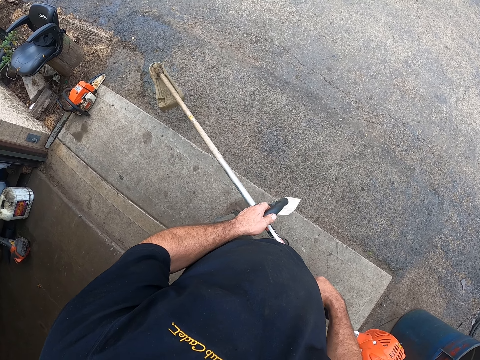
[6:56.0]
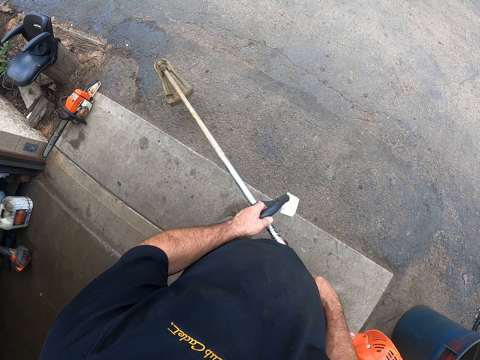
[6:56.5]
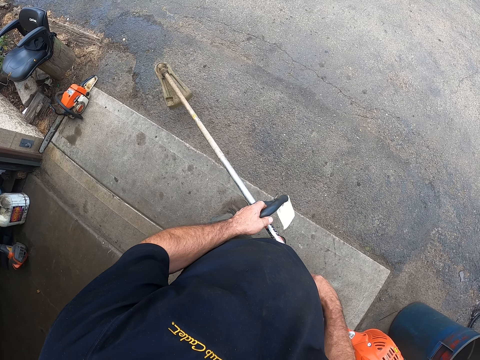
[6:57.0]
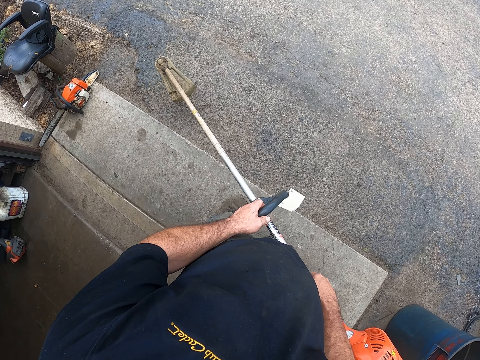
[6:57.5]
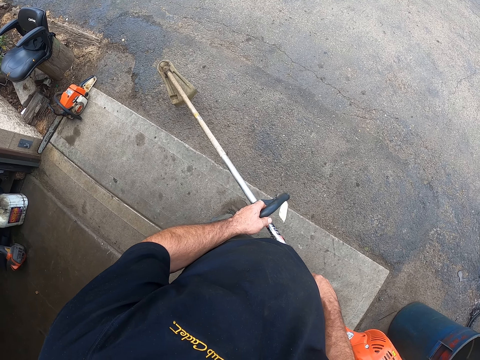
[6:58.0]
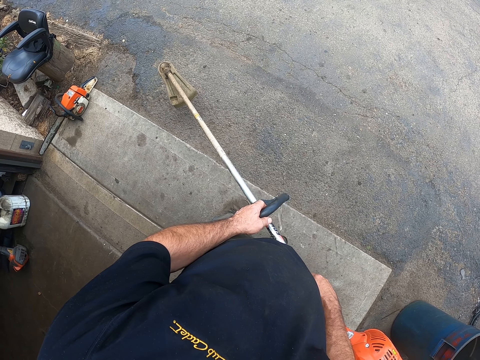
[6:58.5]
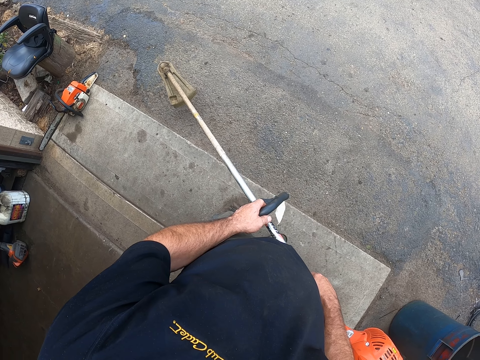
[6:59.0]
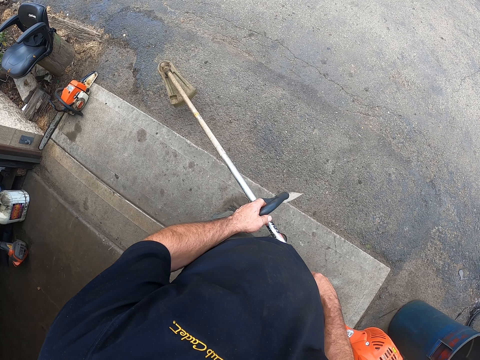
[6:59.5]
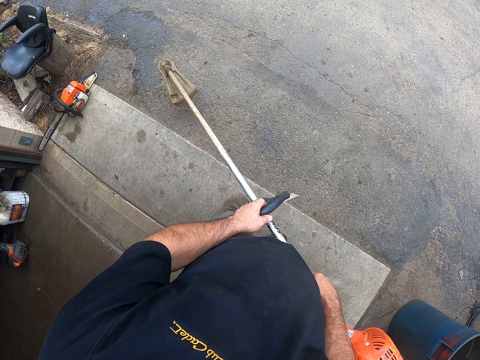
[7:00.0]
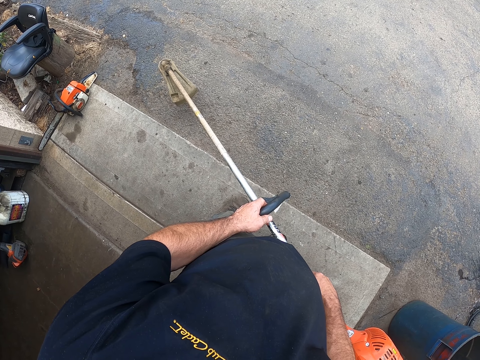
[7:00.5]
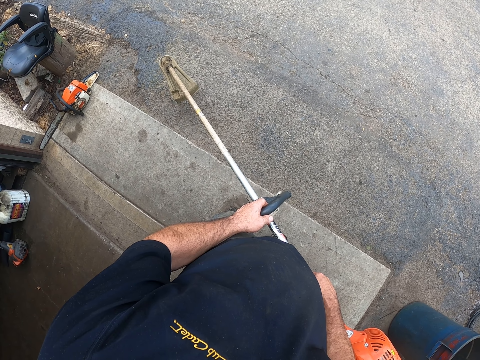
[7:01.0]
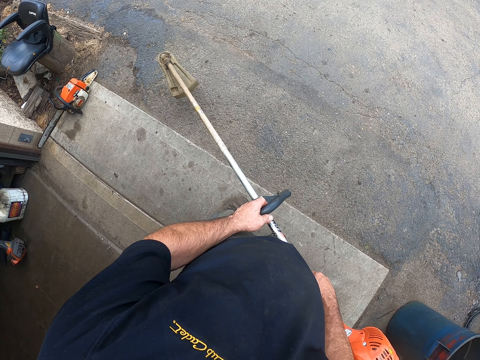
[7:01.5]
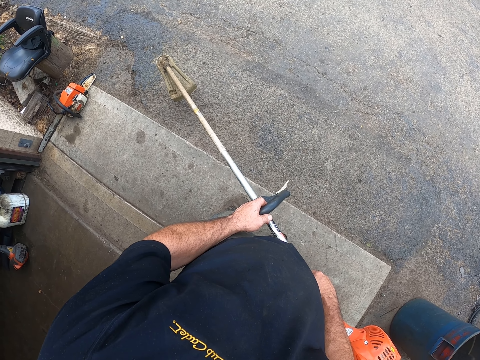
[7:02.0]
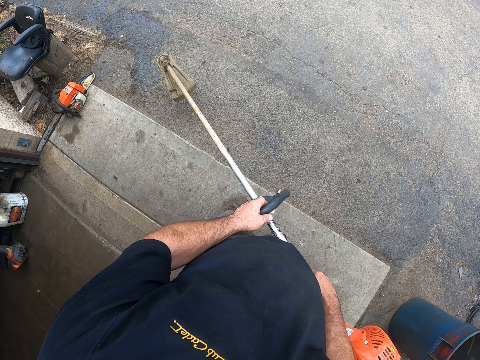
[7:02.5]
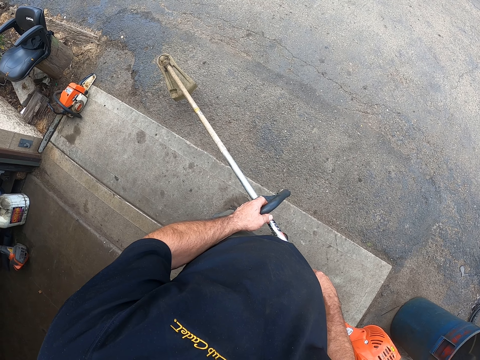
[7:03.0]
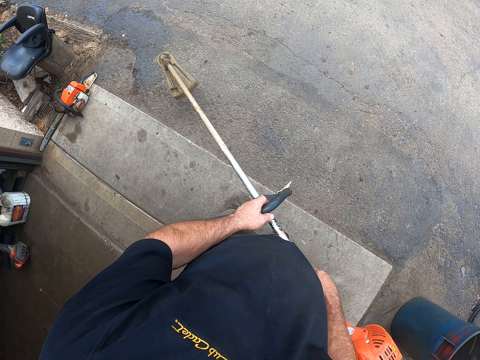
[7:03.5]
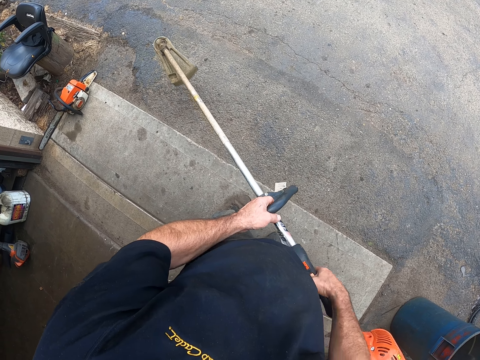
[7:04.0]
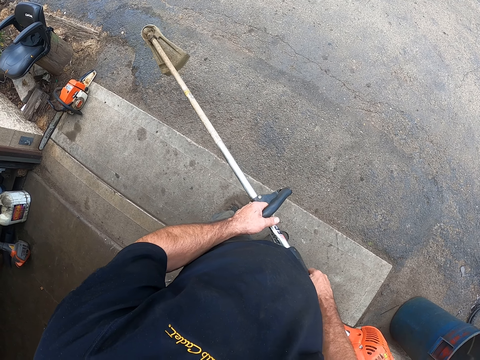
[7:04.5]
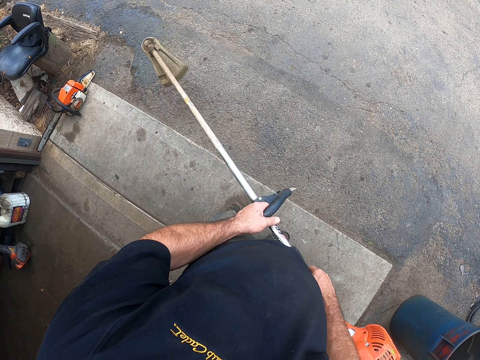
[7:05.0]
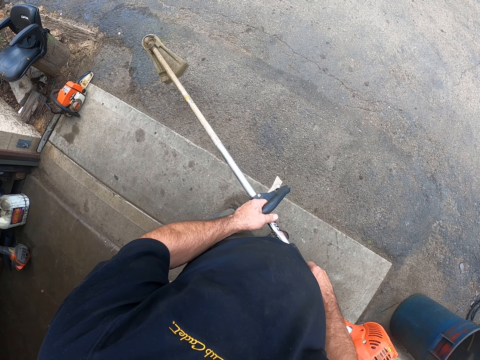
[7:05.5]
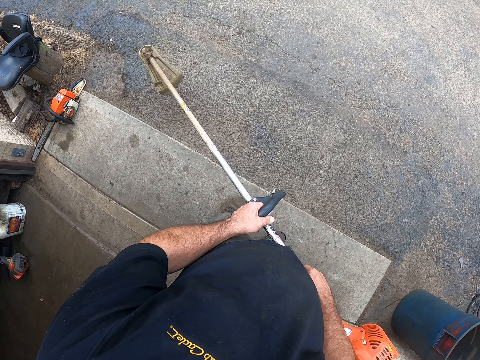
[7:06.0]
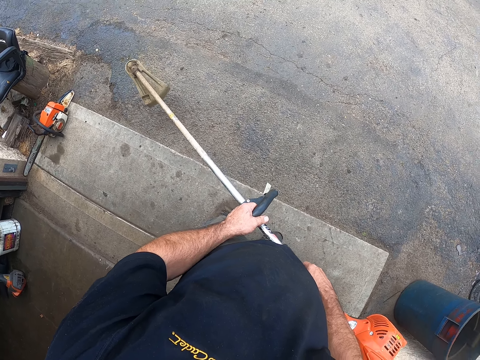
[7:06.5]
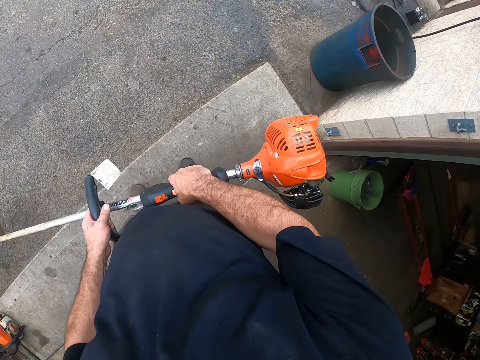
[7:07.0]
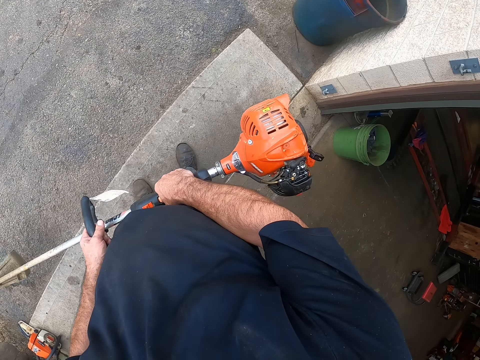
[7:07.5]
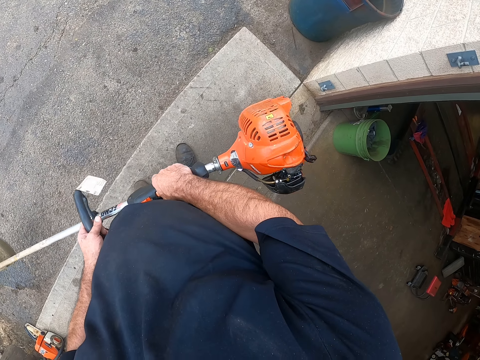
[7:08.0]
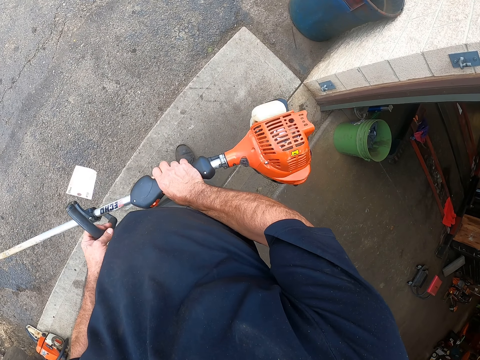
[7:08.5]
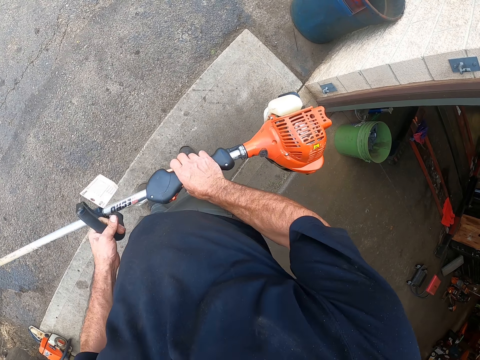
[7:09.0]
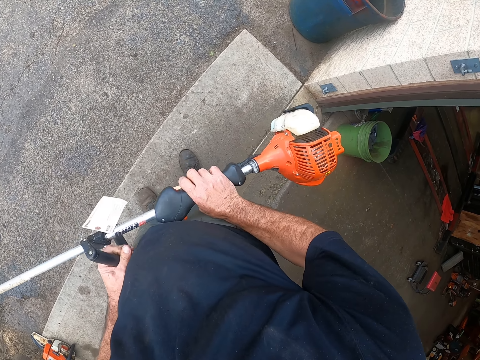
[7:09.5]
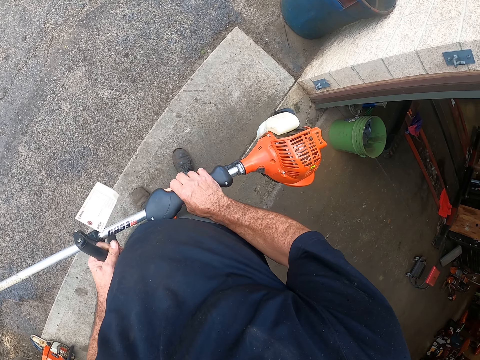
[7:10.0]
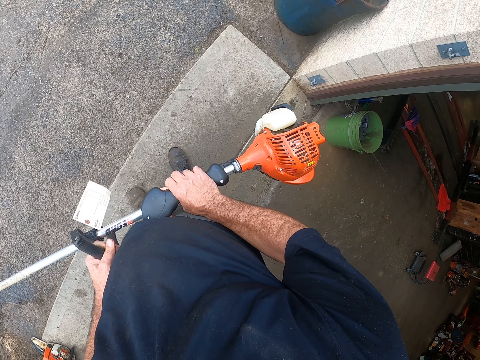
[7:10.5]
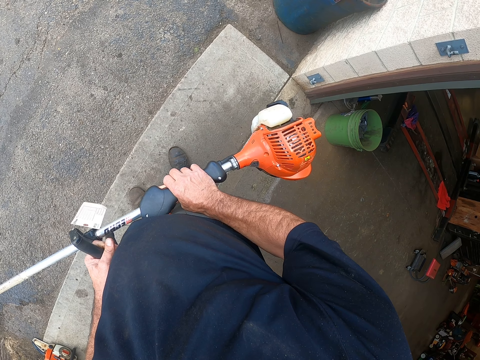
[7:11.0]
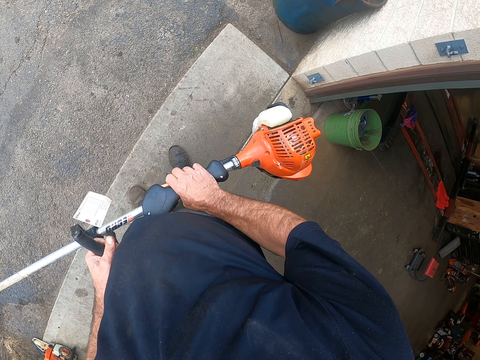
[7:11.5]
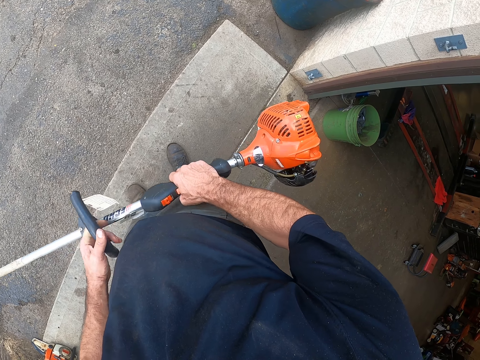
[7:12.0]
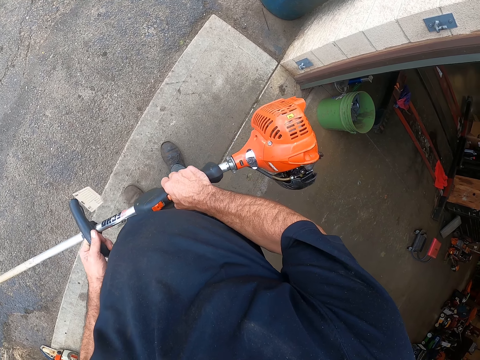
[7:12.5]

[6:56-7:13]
The camera wearer looks around. They stare at the brush cutter.

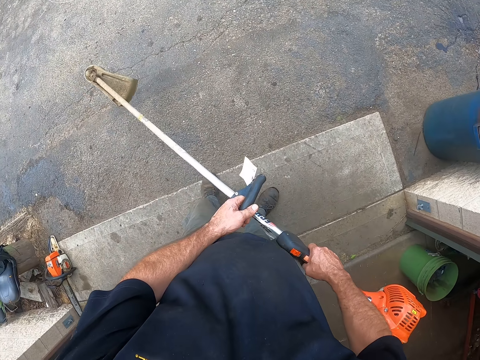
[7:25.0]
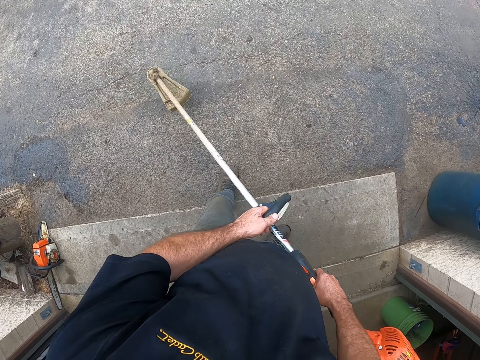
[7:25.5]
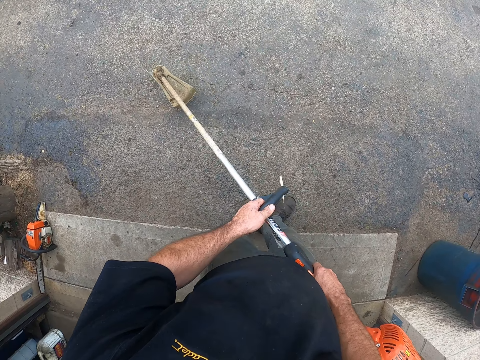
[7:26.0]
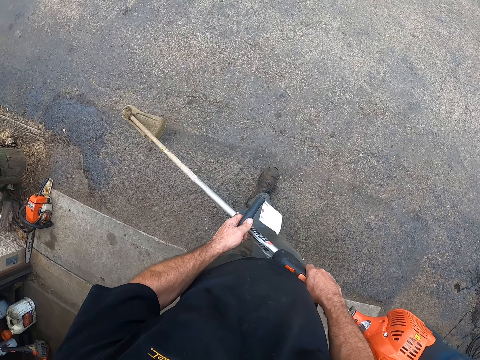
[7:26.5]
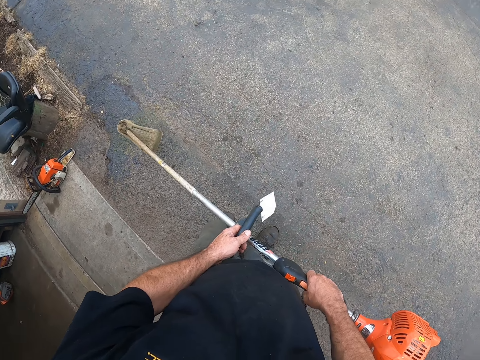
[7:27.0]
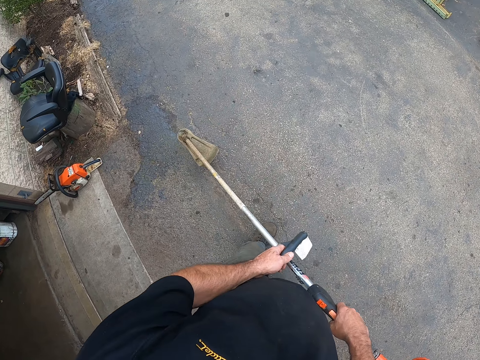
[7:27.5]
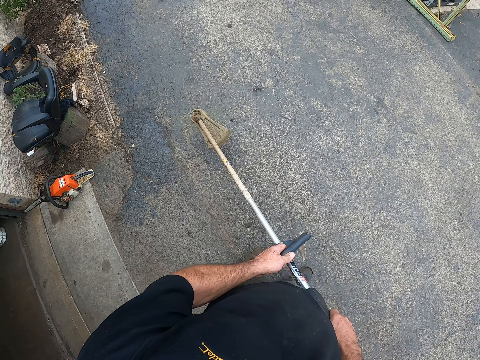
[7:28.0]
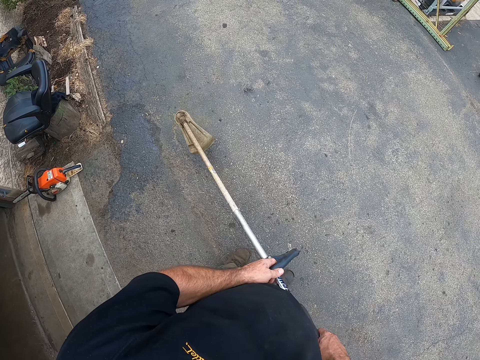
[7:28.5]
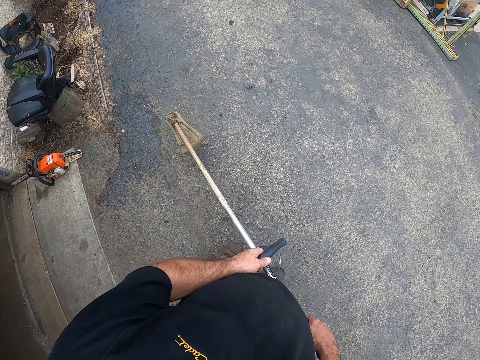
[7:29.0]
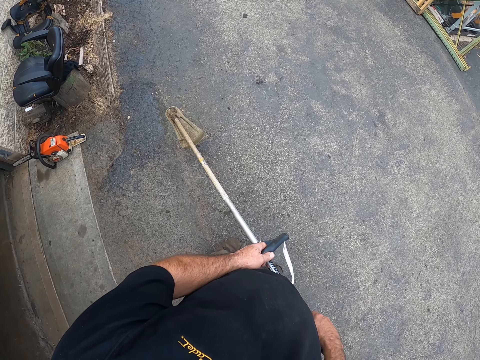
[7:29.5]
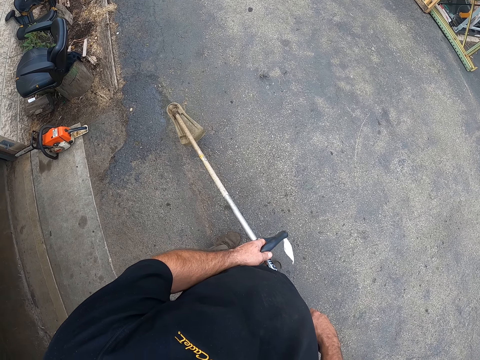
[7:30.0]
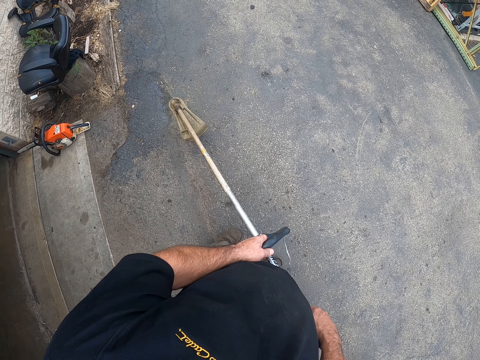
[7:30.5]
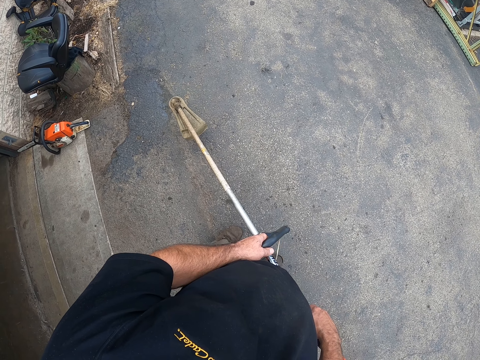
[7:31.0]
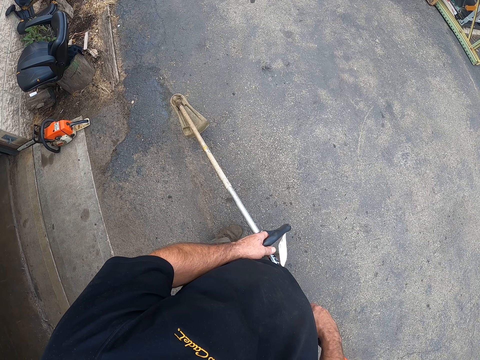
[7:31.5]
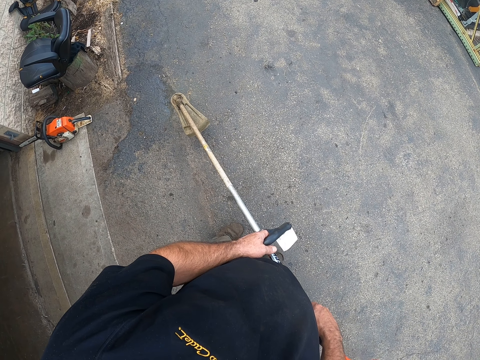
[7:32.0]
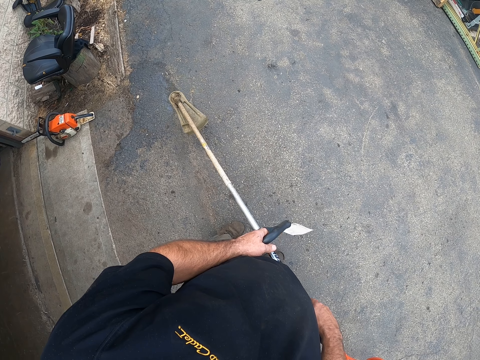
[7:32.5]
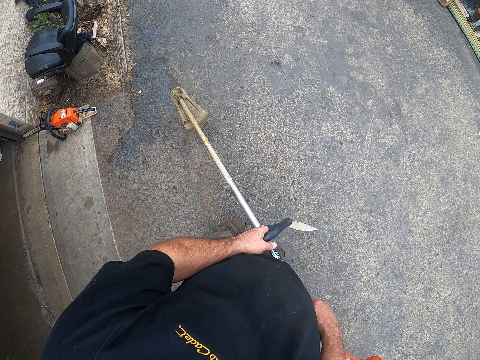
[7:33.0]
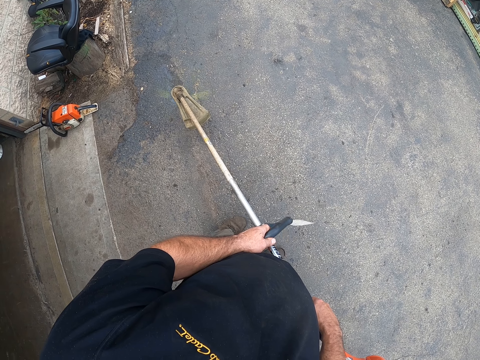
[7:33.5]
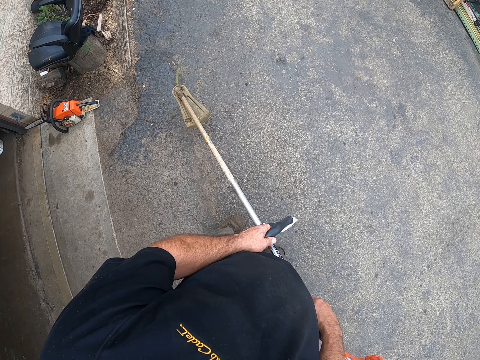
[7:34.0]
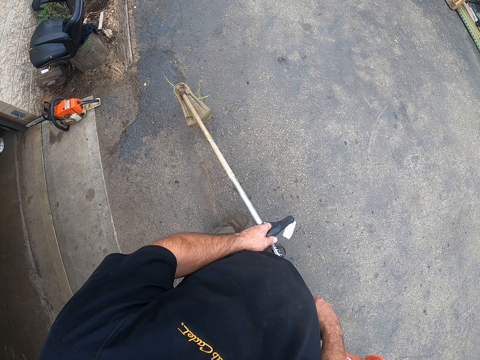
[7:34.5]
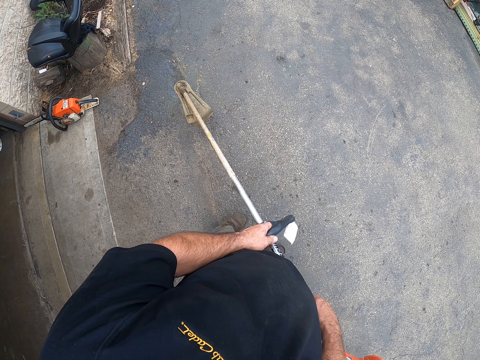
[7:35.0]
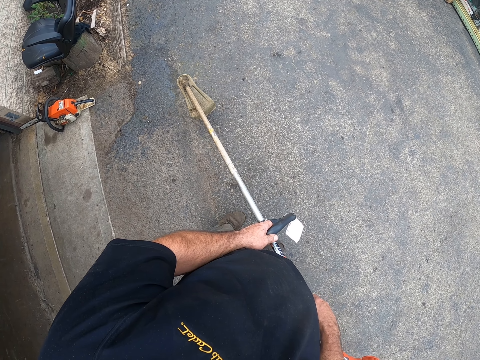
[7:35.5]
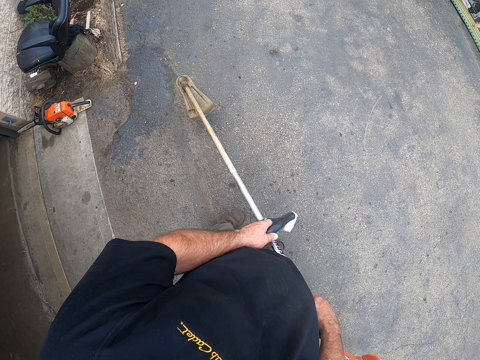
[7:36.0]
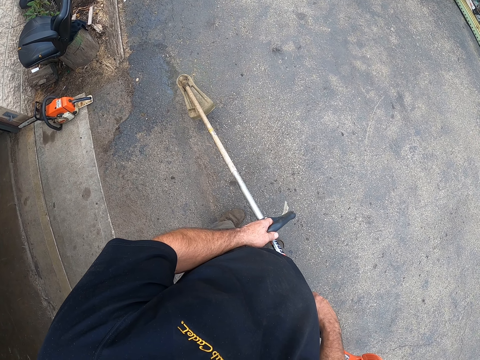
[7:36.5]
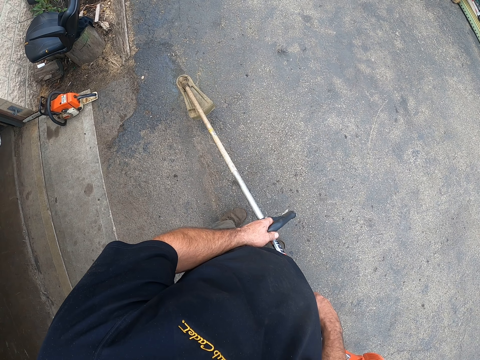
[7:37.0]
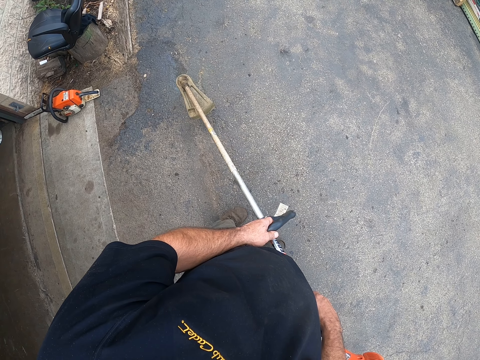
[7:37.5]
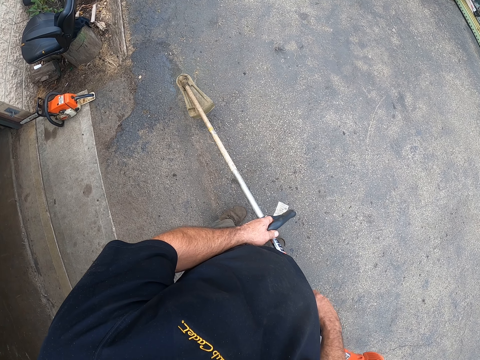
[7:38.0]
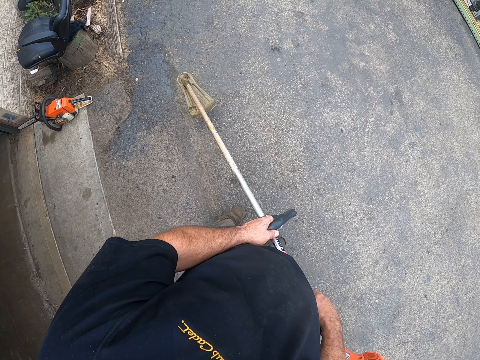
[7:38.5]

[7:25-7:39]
The camera wearer walks outside. They stare at the brush cutter.
